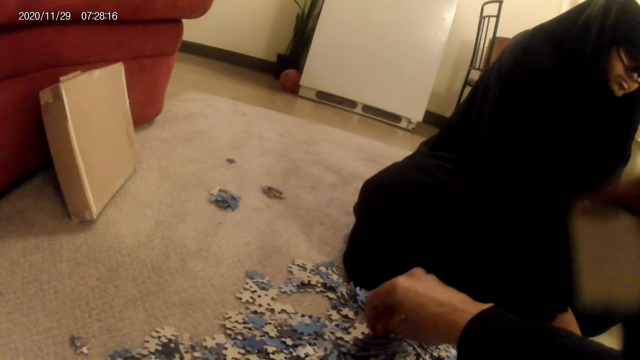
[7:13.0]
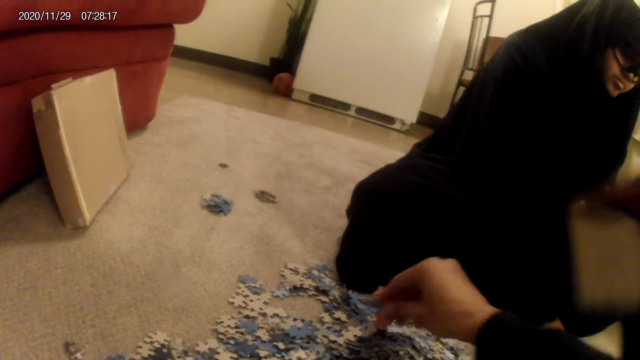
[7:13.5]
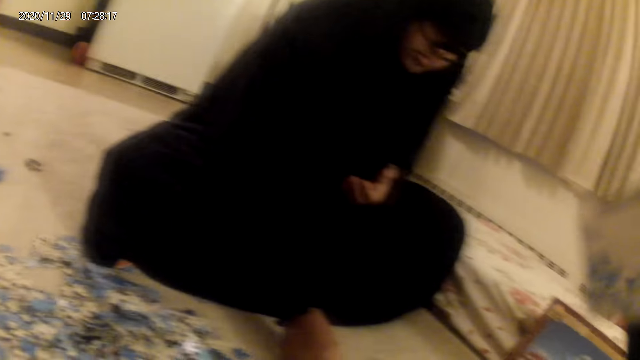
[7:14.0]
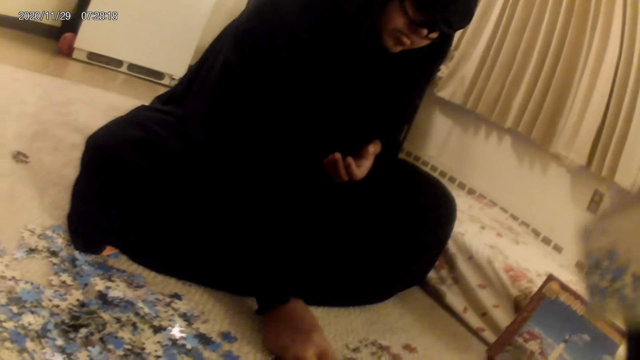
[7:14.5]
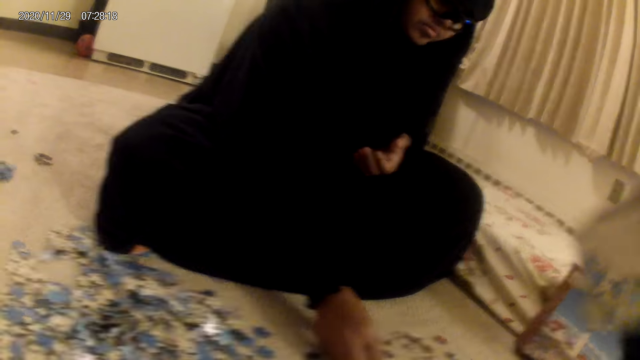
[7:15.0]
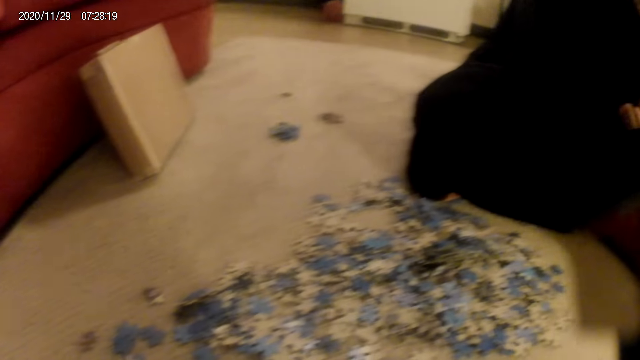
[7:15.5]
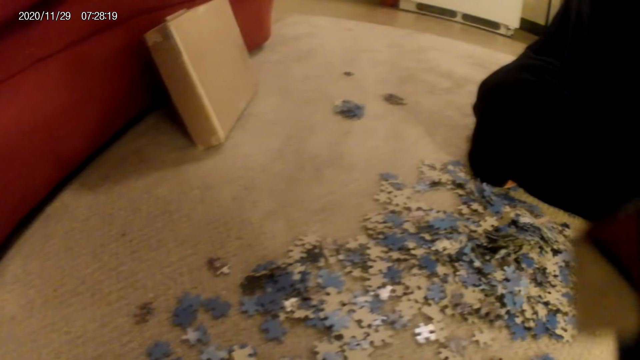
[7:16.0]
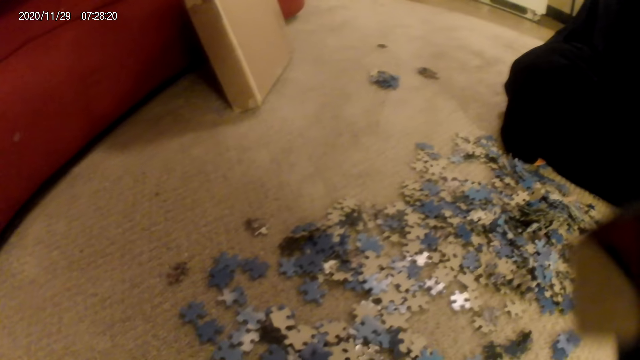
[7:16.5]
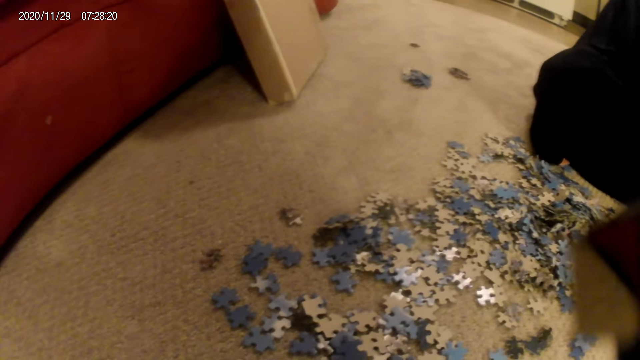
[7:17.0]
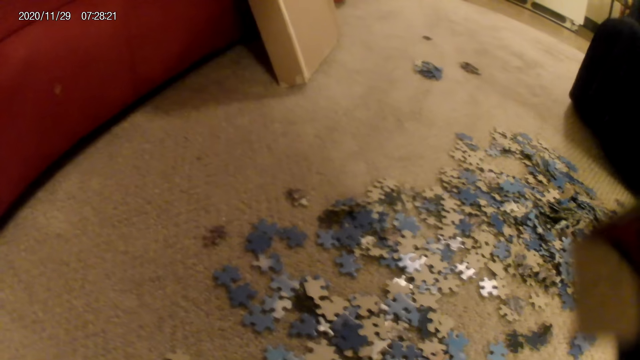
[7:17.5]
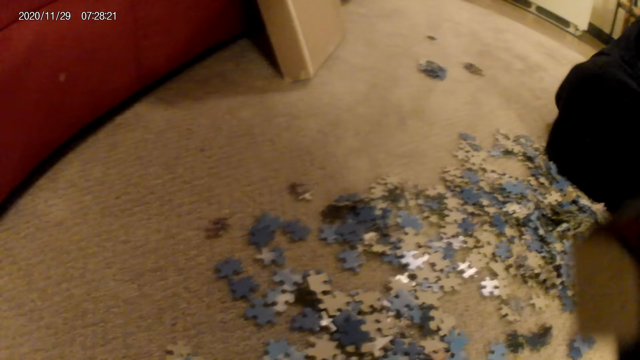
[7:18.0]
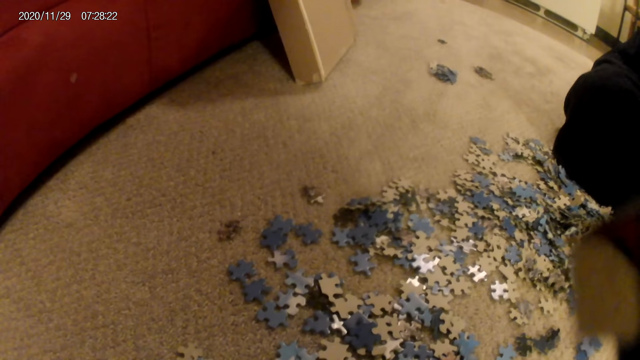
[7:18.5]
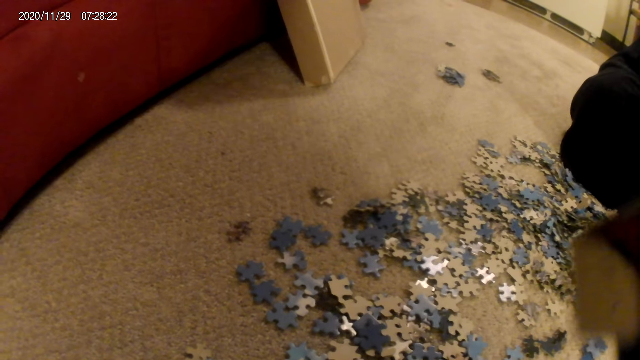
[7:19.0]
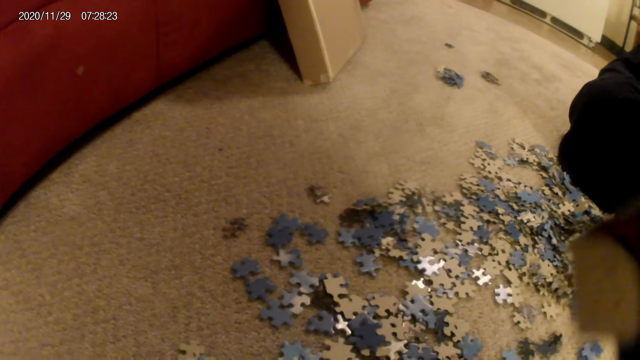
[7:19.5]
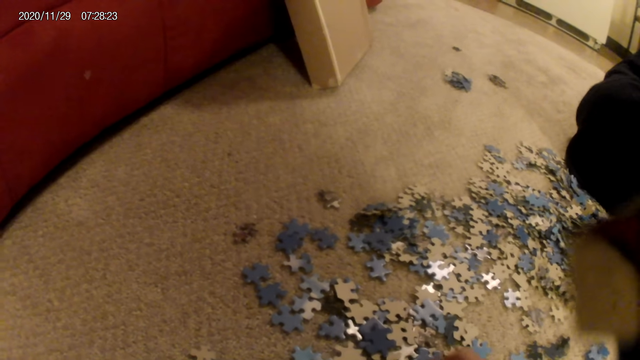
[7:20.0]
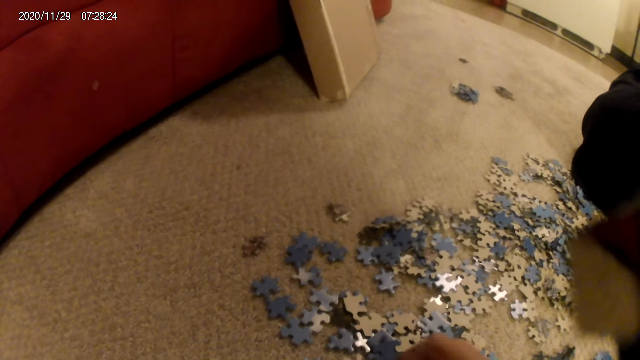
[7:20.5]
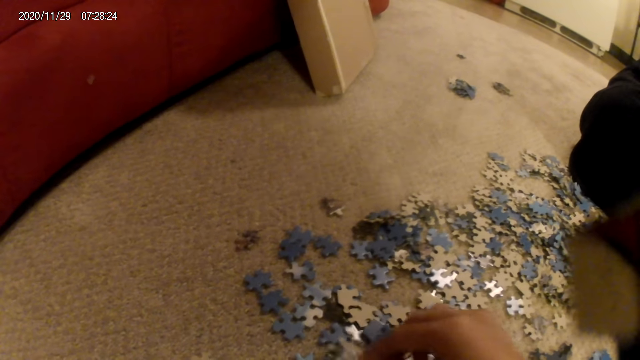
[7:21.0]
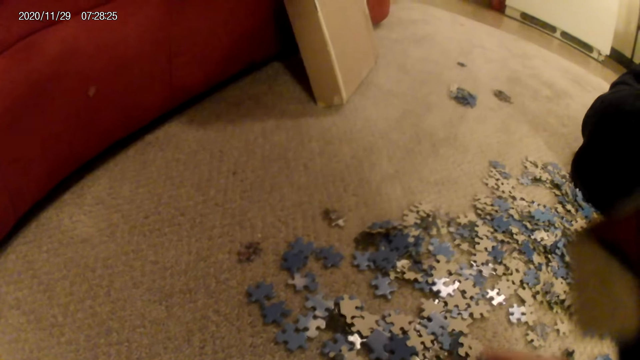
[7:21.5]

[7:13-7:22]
The camera wearer picks up a card or jigsaw puzzle pieces from the floor with the hand. A woman picks the card from the floor with the hand. She does something. The camera wearer looks at the jigsaw puzzle pieces.

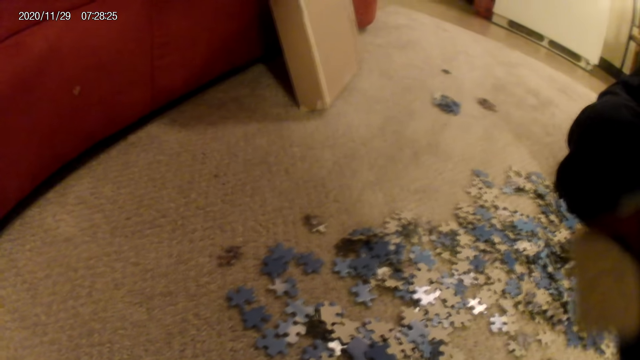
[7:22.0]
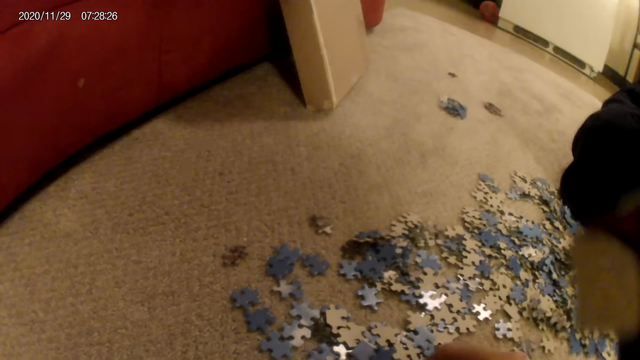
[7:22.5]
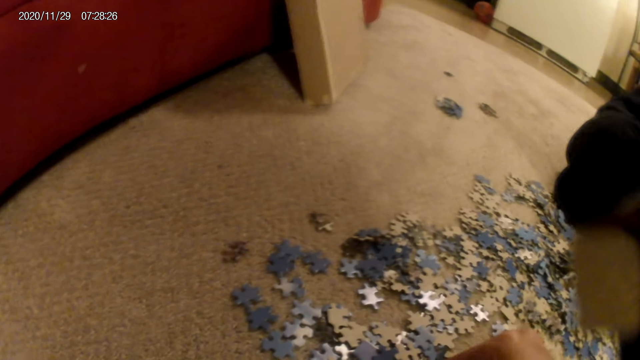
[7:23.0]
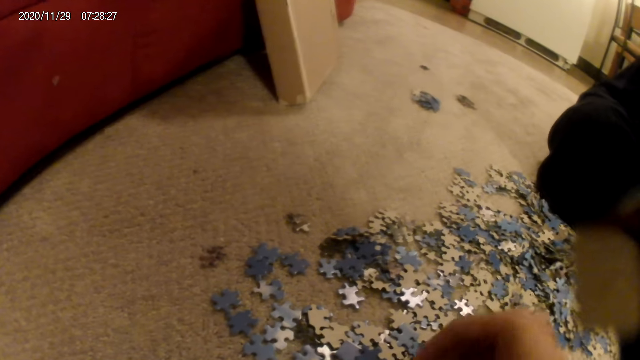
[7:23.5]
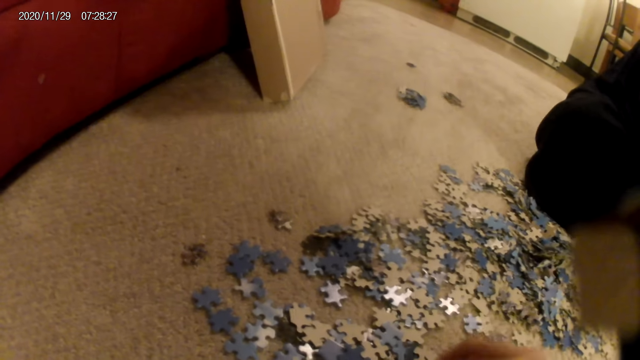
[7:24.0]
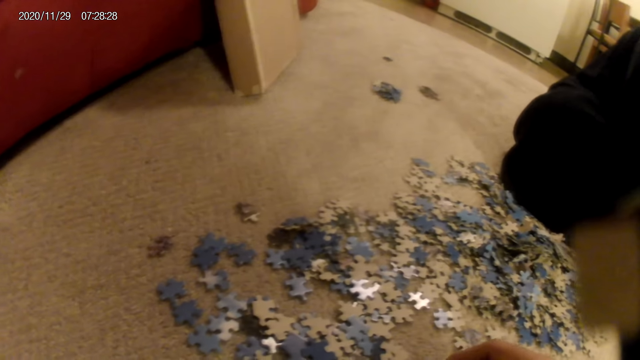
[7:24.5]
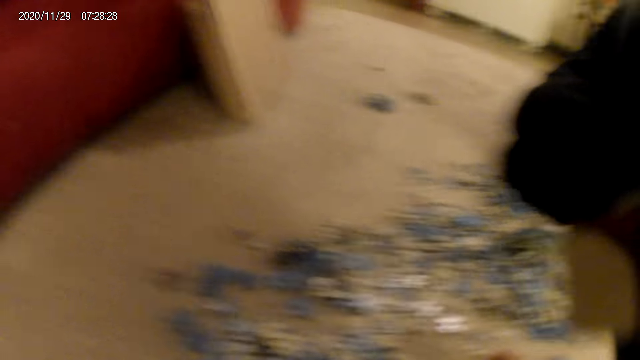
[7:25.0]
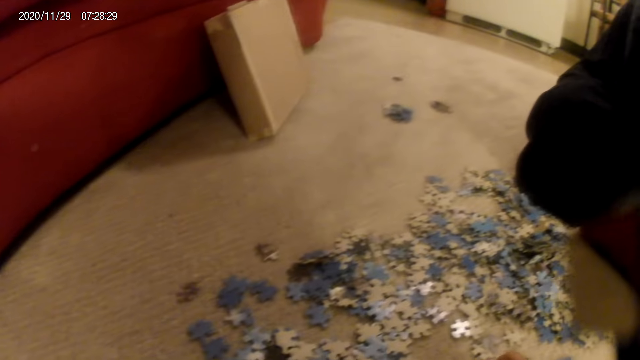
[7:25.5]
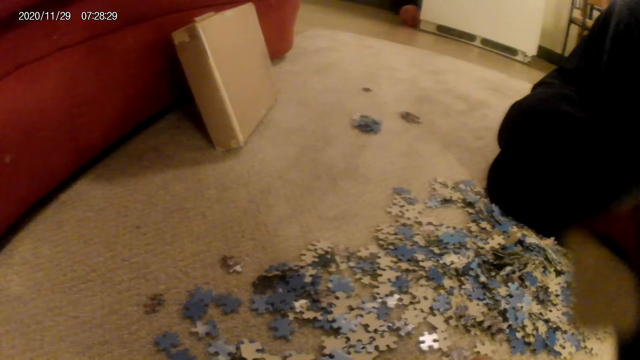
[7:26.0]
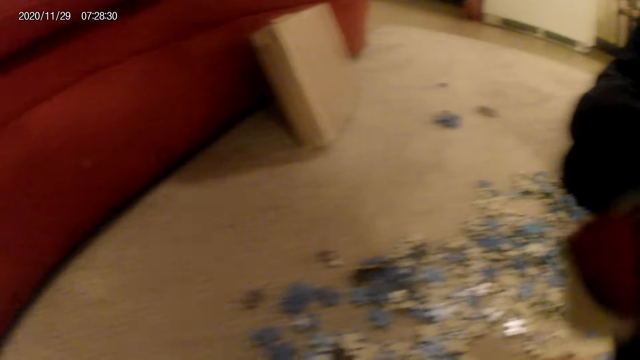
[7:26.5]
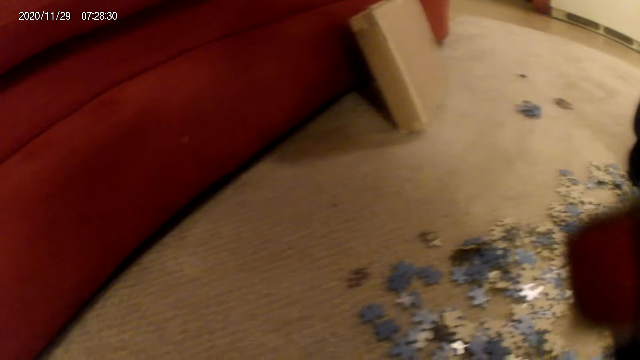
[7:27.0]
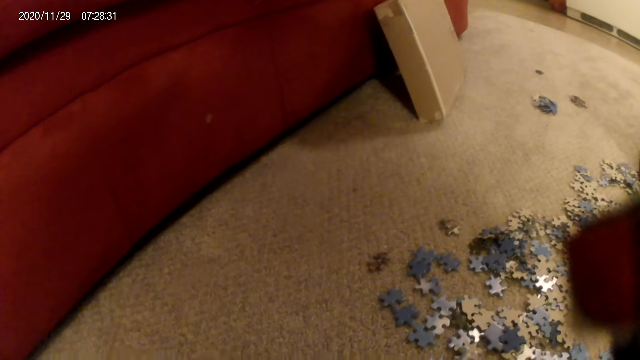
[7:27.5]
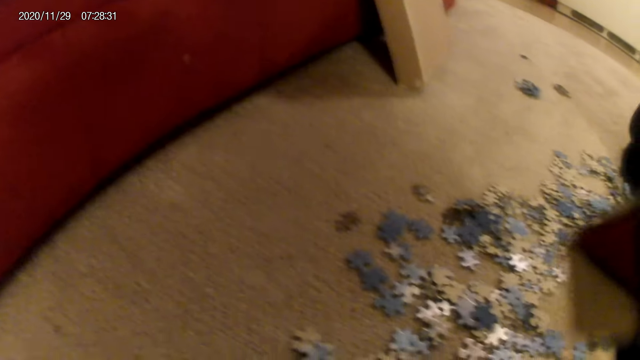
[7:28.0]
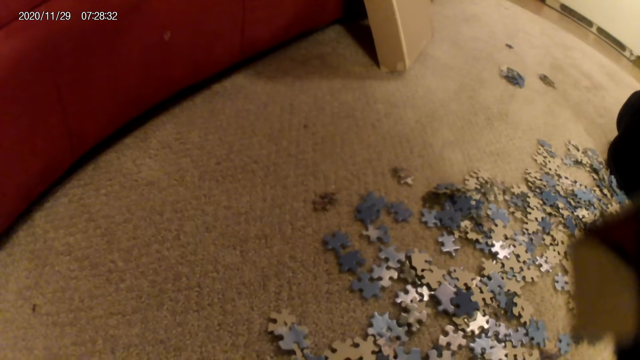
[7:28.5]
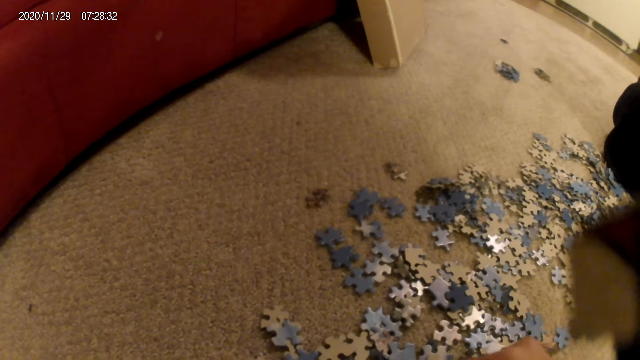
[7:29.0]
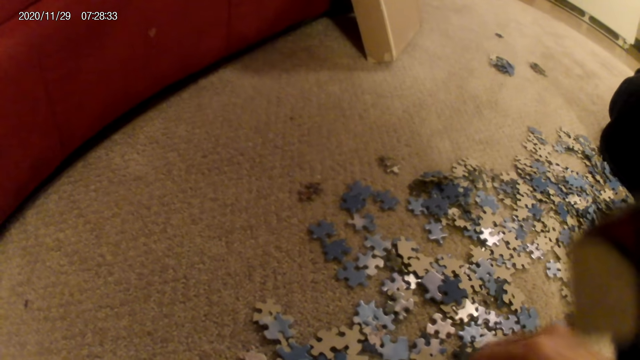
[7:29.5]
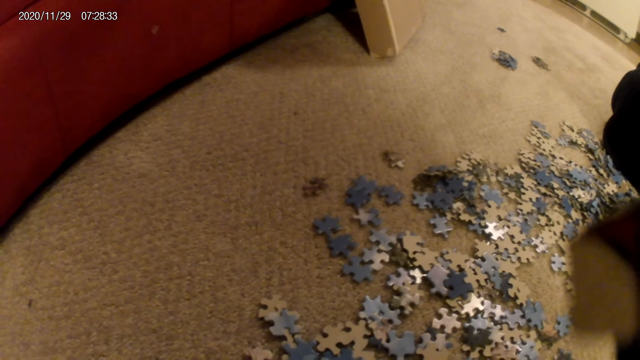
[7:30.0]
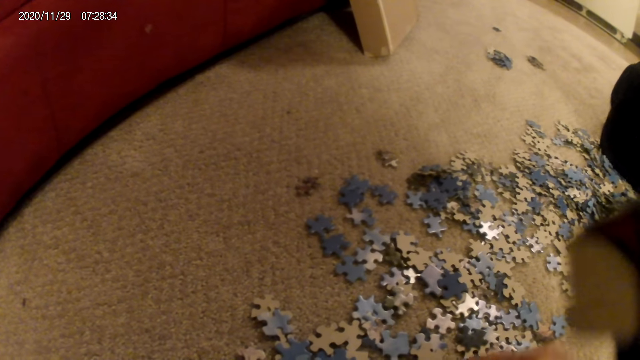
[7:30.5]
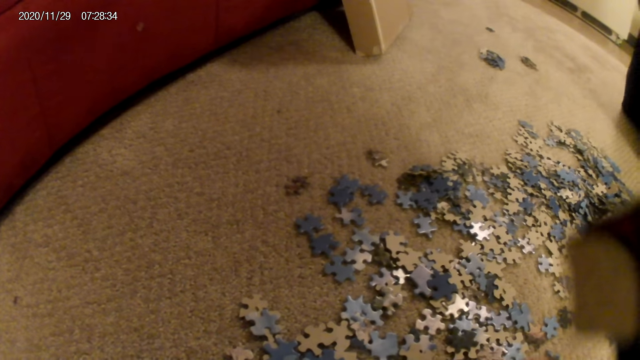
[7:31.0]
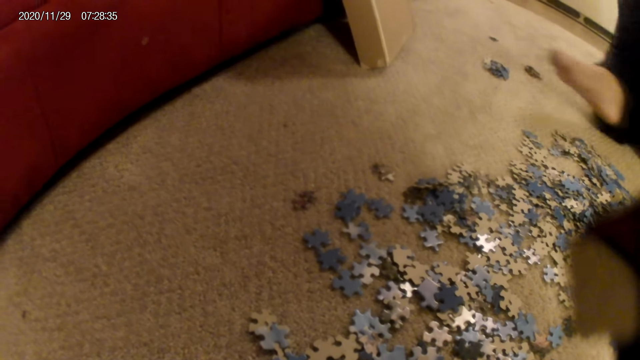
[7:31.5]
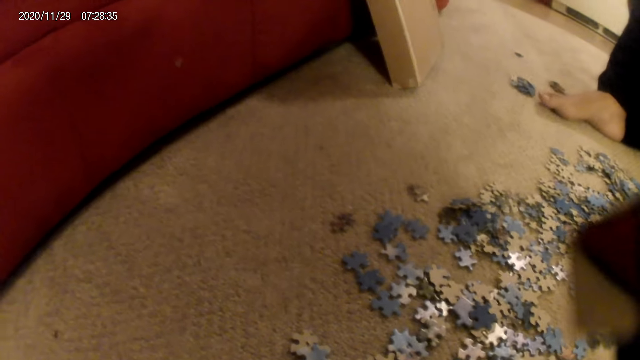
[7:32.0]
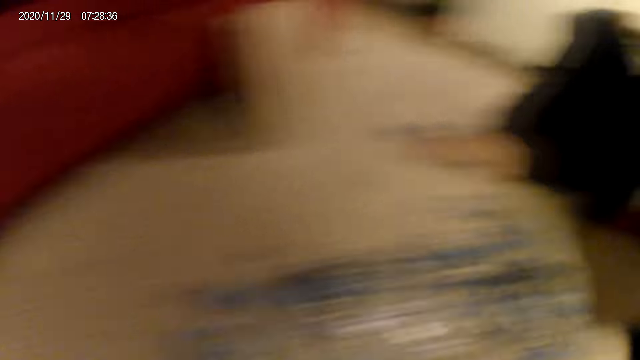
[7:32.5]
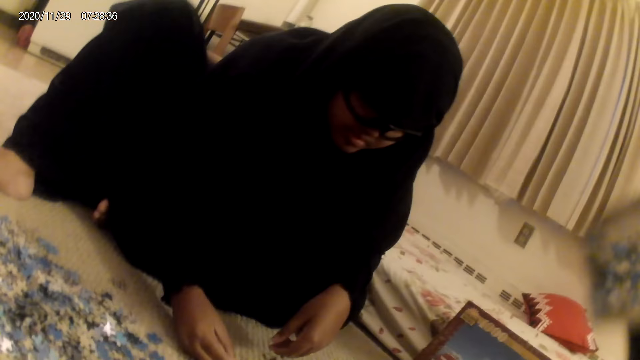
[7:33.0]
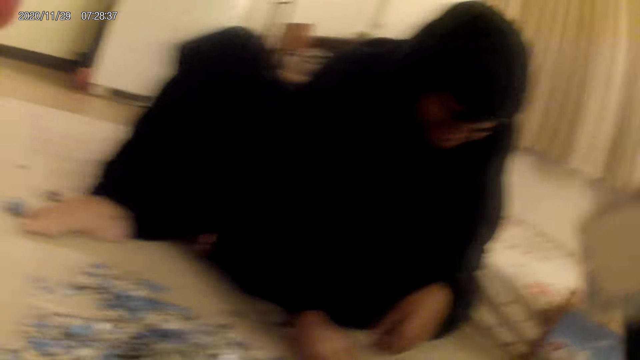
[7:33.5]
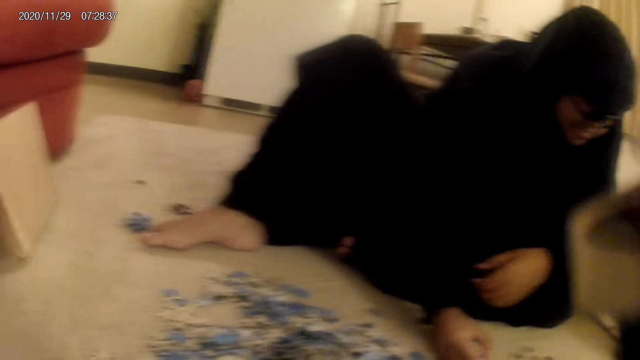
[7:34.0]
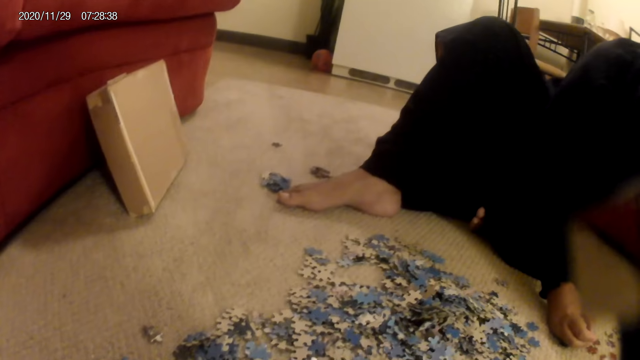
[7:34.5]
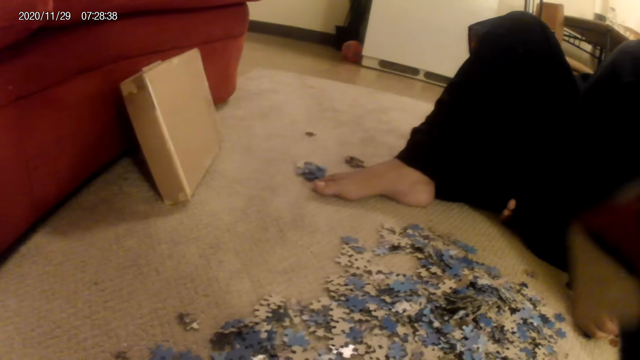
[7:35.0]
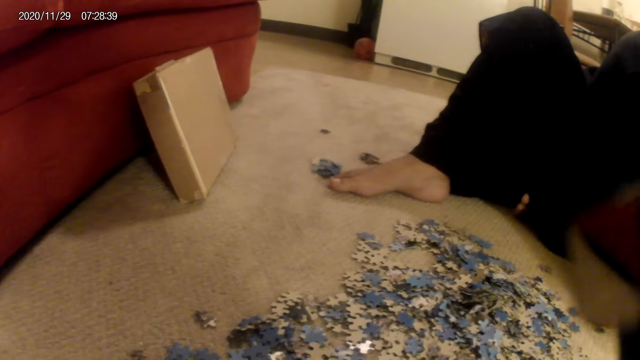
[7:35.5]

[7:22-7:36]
The camera wearer moves cards on the floor with the hand. A woman does something. The camera wearer does something. The woman moves her leg on the floor. The camera wearer looks around. The woman does something.
